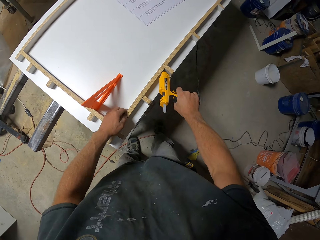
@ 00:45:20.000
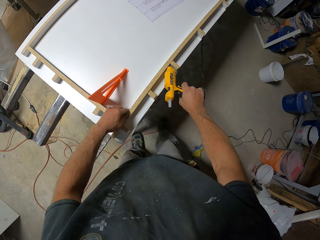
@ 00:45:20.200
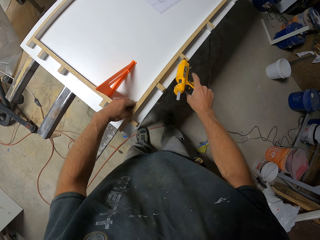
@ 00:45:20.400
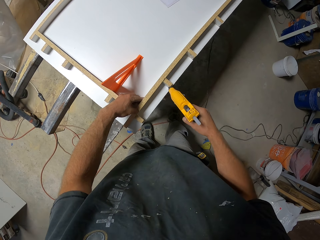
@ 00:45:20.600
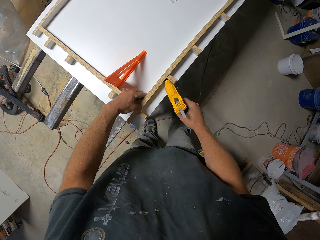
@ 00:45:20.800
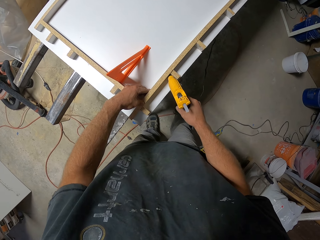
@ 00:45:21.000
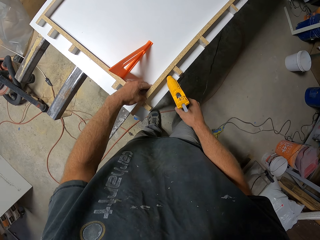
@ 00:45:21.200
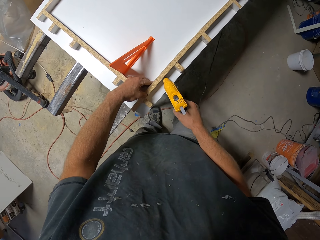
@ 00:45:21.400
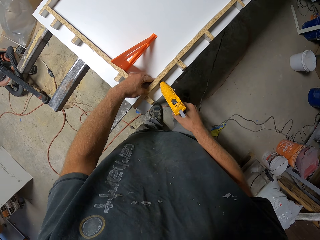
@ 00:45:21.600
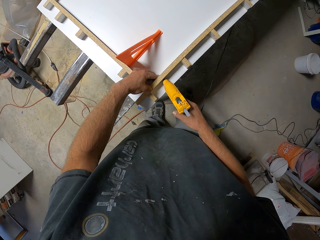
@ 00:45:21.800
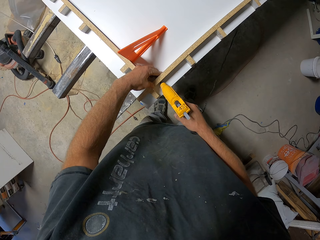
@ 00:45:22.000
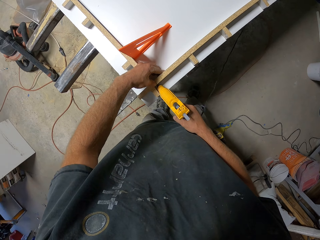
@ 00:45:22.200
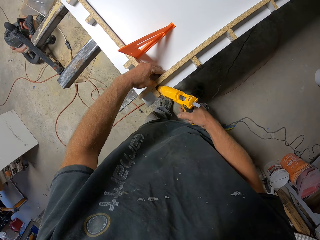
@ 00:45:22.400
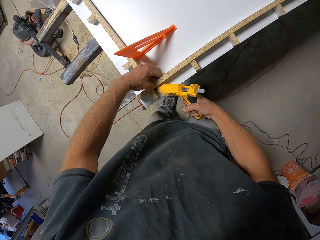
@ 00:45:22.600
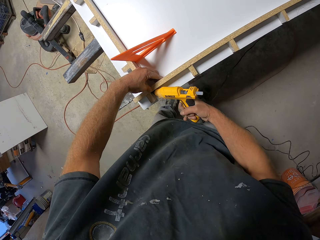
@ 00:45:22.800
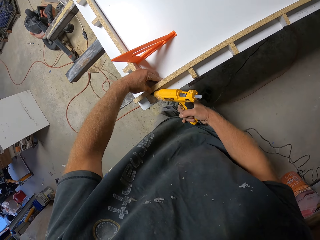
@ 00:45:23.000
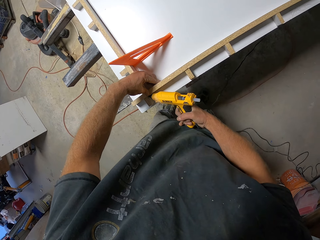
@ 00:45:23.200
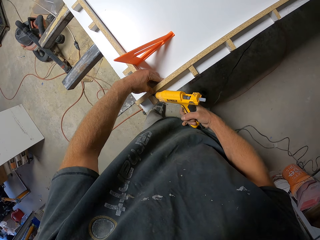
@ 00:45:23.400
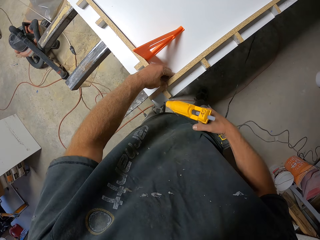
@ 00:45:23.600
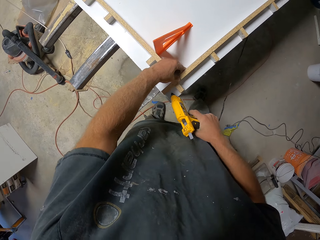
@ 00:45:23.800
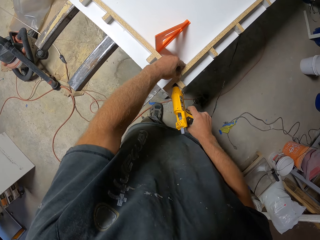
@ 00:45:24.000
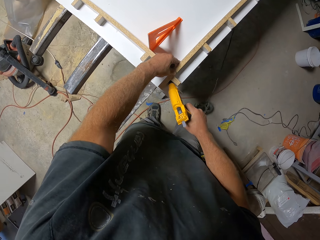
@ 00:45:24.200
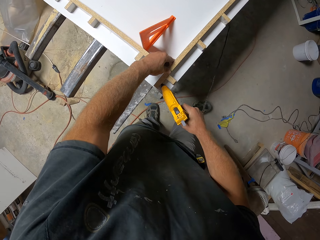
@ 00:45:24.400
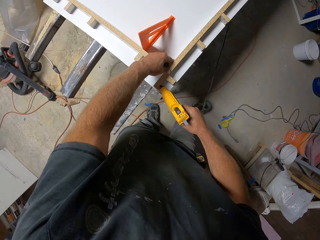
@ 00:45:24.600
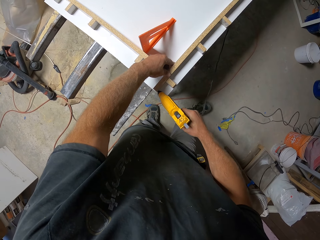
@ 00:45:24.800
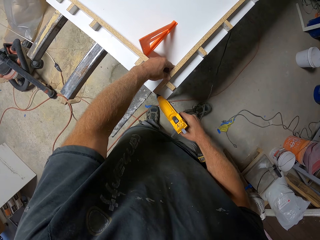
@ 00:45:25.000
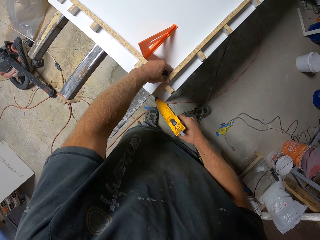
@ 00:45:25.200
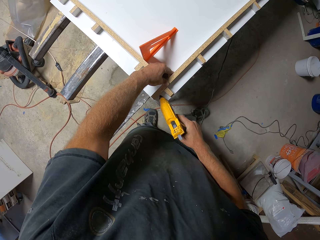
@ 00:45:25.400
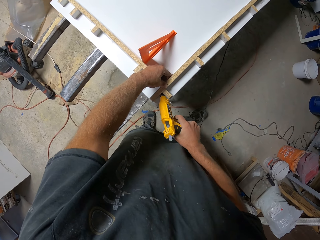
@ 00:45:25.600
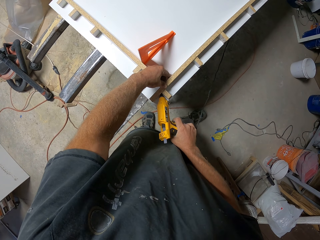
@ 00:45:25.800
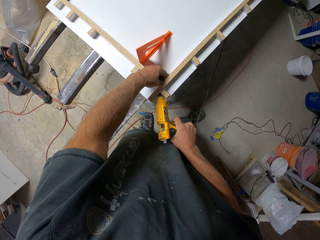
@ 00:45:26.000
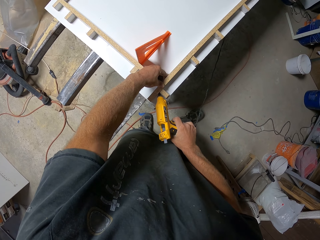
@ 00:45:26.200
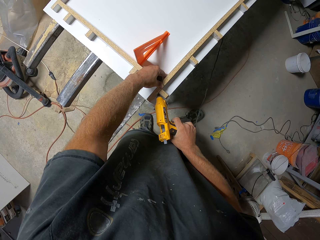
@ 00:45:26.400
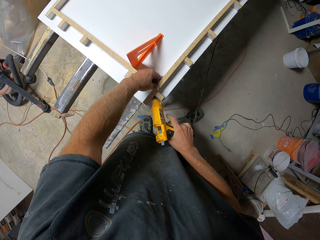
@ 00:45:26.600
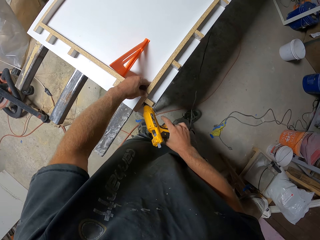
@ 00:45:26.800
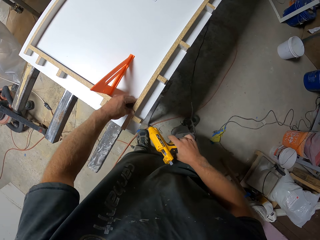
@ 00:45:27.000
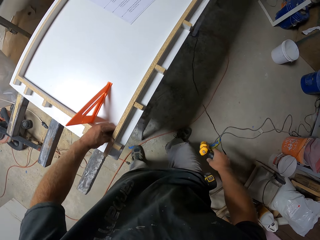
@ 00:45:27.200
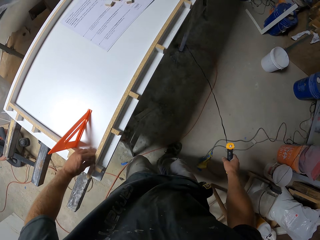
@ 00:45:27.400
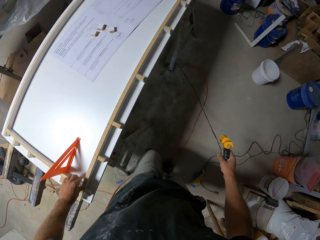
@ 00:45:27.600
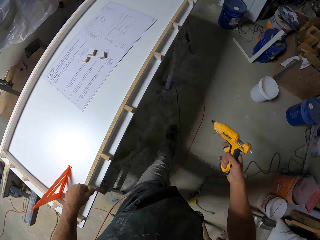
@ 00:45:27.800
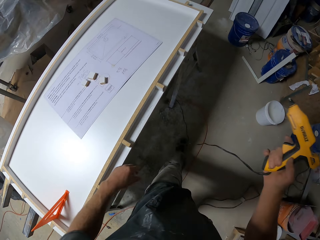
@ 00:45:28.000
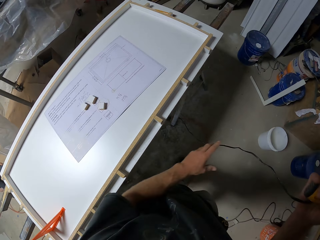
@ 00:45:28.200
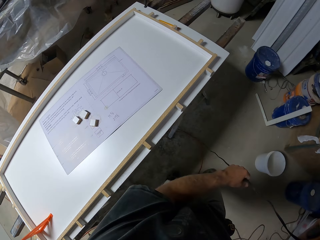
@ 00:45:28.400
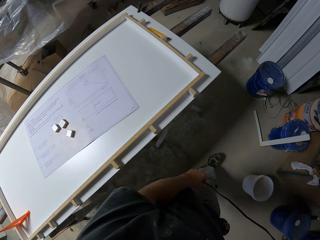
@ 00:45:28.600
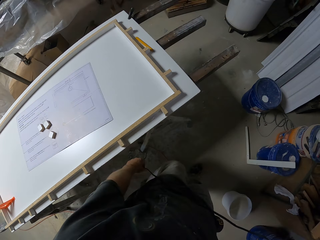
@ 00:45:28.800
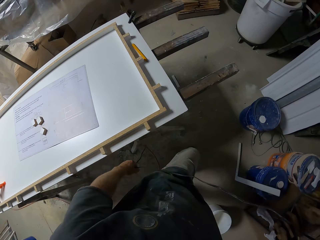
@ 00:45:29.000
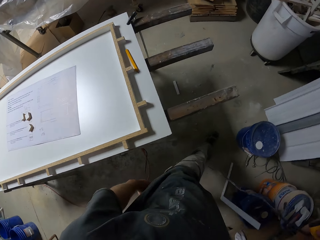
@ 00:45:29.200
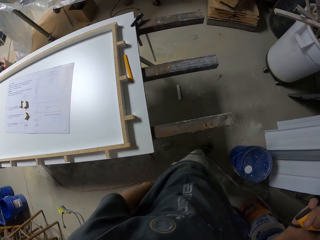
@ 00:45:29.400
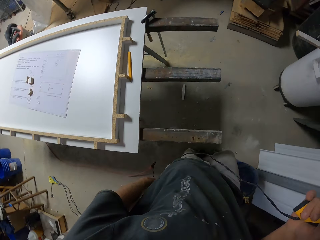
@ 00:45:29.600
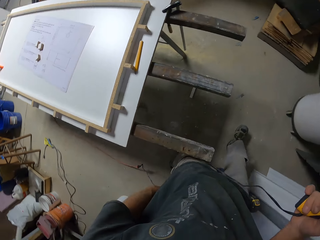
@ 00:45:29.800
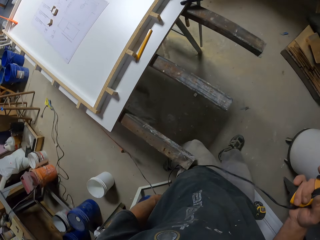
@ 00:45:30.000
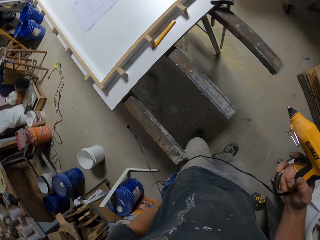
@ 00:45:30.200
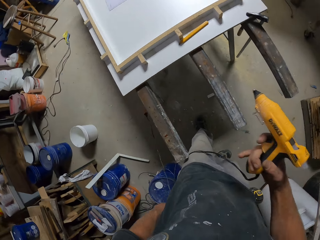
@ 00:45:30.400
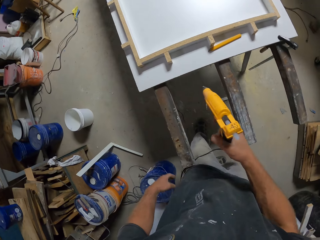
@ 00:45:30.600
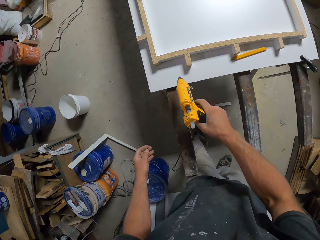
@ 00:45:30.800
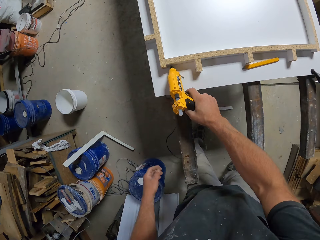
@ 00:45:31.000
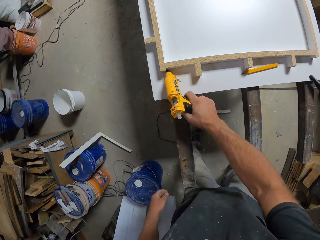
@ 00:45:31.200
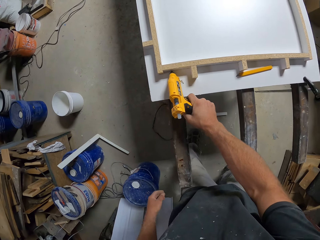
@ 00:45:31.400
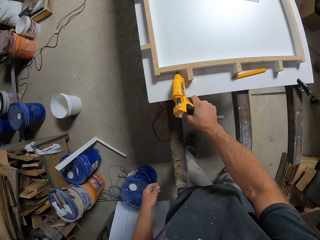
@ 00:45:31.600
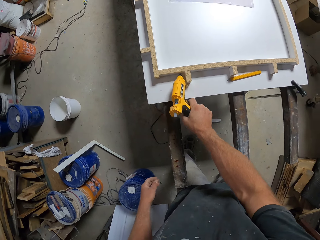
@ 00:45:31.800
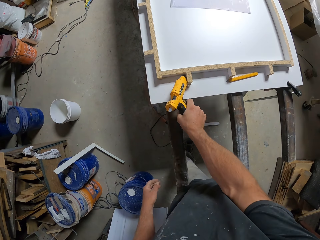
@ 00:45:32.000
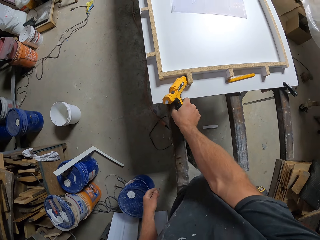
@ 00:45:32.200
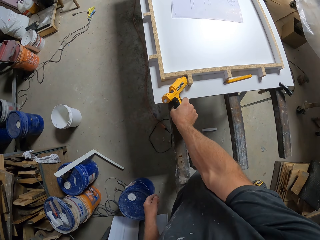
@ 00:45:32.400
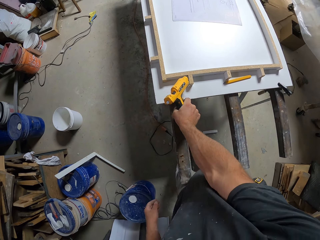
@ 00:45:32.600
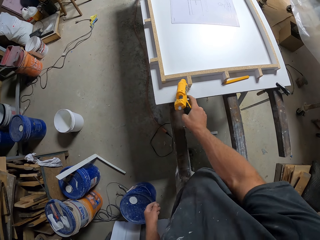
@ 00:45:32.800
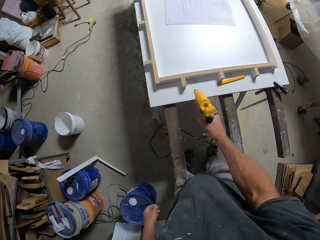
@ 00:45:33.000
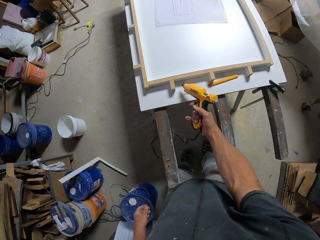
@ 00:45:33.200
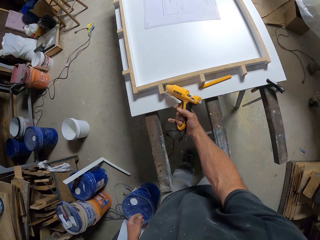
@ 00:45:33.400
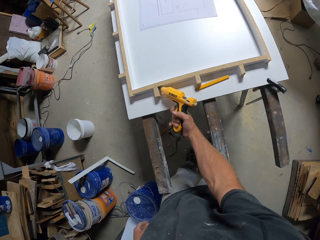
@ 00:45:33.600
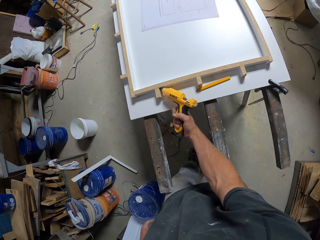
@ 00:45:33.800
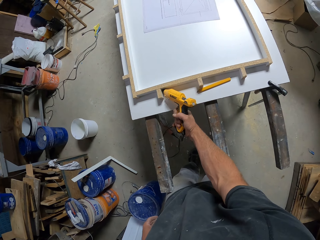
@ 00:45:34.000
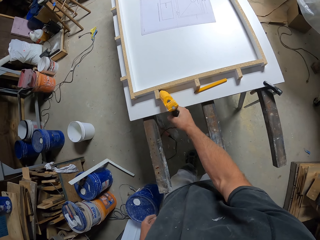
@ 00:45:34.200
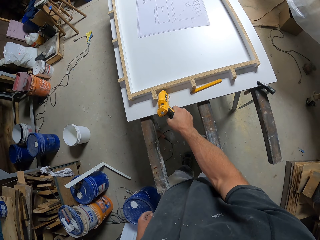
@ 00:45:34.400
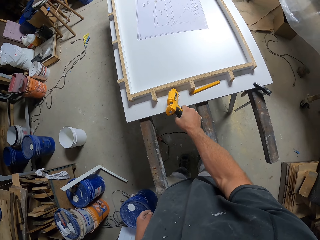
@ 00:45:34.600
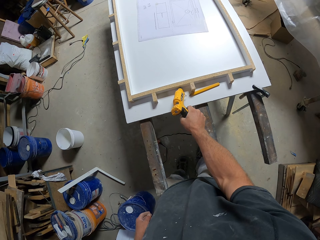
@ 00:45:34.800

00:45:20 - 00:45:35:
The camera wearer walks across the workshop. They apply glue on the piece of wood with the glue gun.

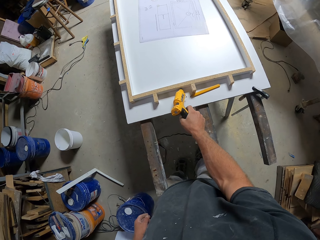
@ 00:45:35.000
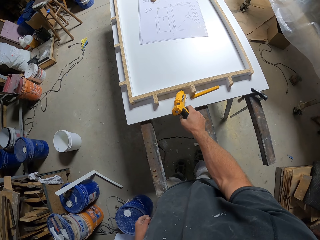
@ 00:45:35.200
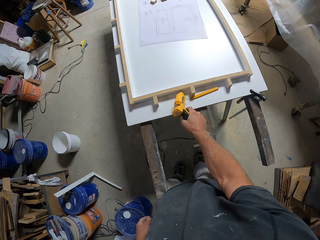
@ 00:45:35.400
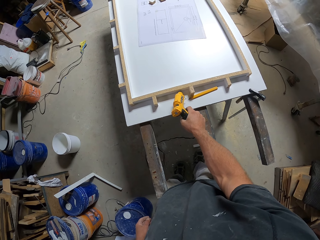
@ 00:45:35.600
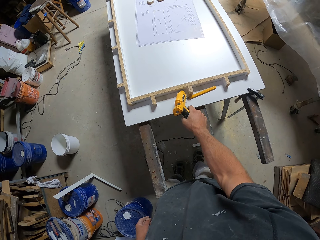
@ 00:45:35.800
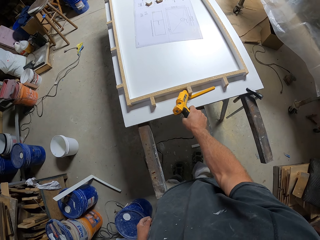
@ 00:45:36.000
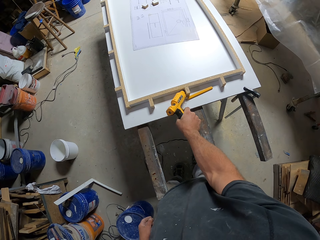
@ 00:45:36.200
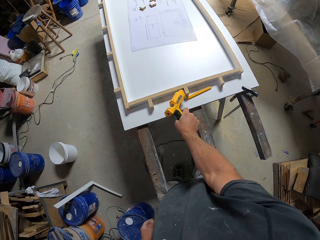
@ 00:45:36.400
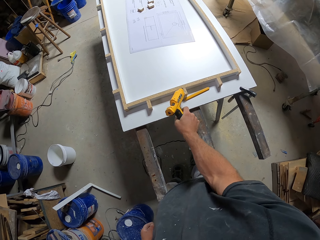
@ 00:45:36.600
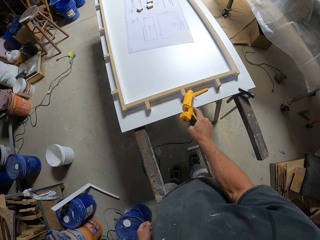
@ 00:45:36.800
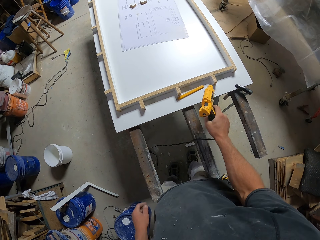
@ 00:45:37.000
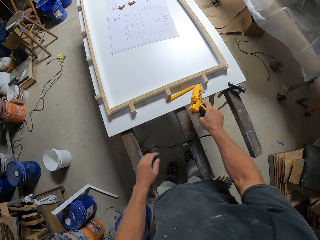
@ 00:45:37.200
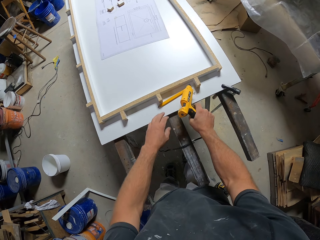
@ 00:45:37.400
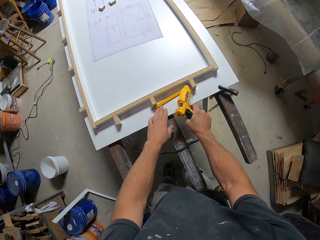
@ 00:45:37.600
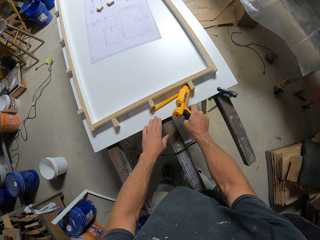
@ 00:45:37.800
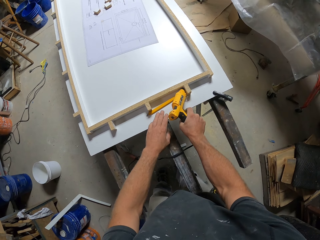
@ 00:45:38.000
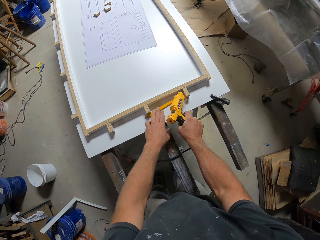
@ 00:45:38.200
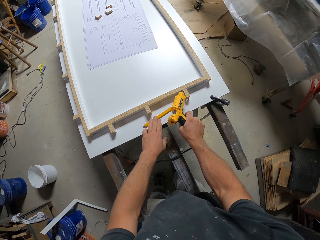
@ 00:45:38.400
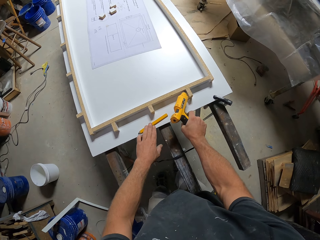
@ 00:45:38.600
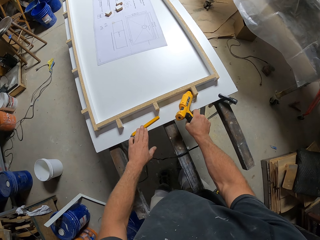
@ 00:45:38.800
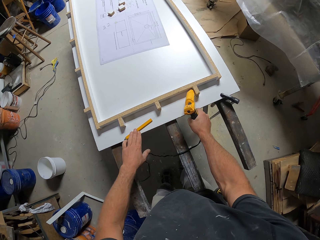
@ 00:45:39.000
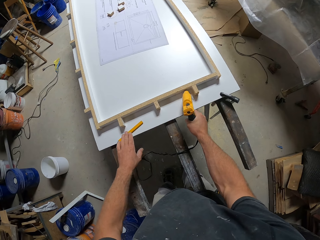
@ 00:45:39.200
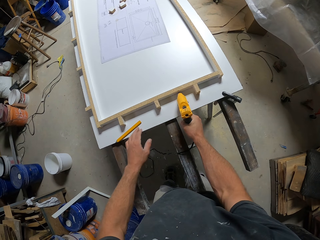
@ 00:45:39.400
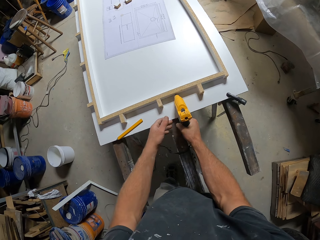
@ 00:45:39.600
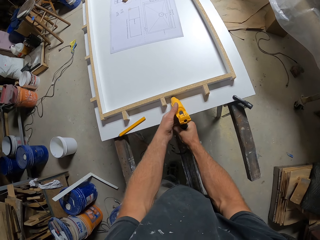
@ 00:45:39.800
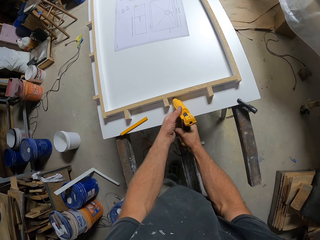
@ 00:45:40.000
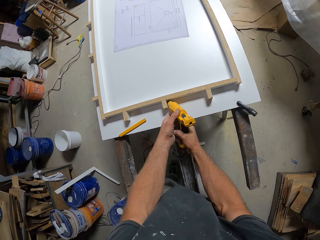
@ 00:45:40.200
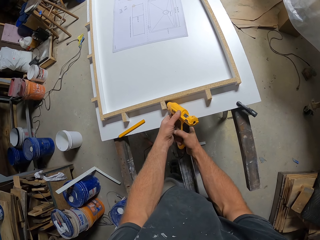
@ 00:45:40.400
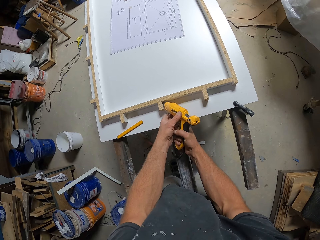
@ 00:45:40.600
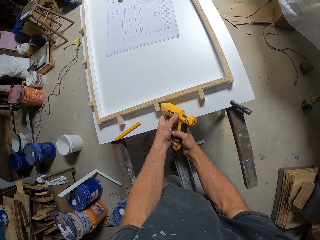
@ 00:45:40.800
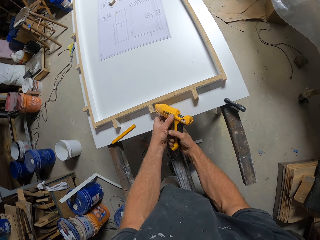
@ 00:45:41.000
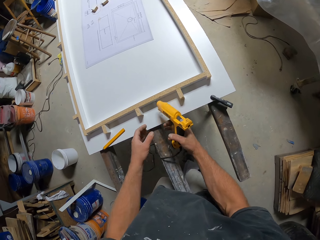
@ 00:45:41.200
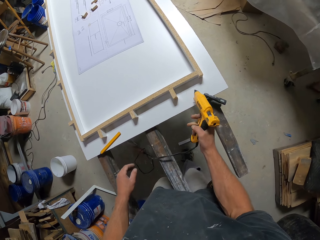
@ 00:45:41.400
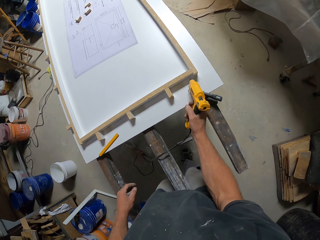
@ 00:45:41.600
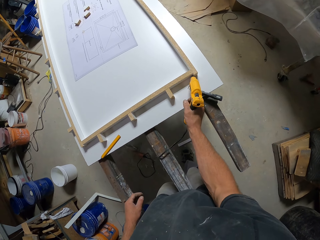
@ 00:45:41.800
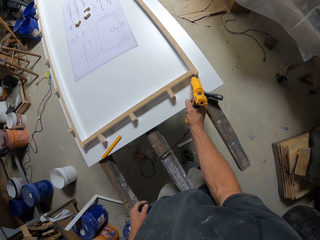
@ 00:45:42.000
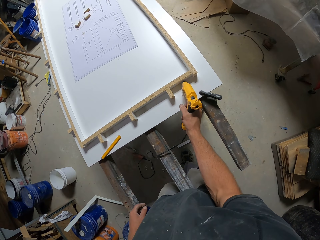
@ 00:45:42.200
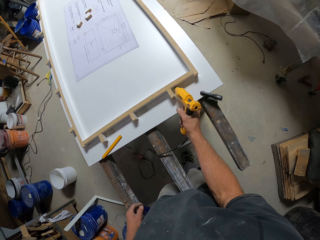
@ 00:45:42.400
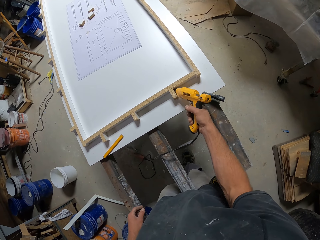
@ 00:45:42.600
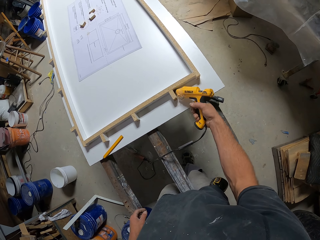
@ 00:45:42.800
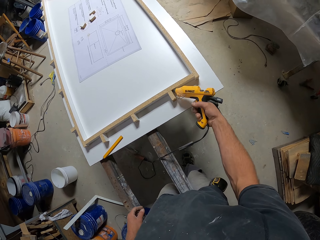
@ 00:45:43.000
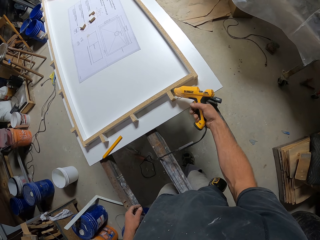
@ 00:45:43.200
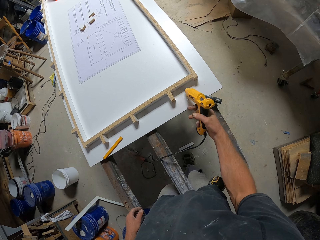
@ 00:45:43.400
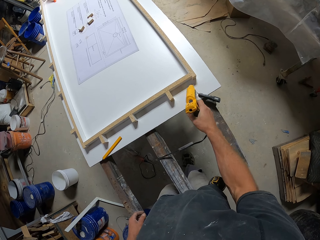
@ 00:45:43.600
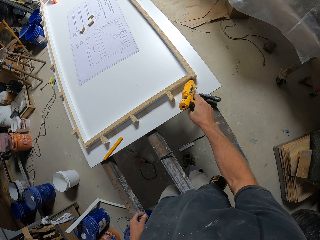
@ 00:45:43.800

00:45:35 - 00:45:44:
The camera wearer moves the pencil on the work bench. They apply glue on the piece of wood with the glue gun.
